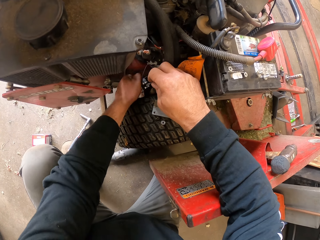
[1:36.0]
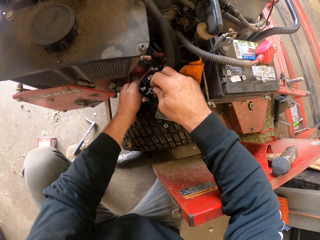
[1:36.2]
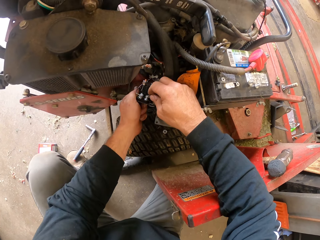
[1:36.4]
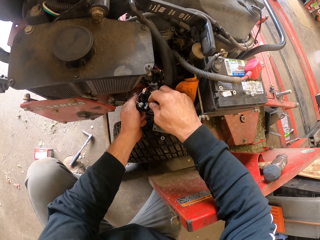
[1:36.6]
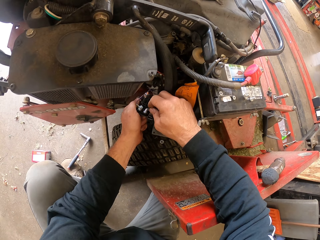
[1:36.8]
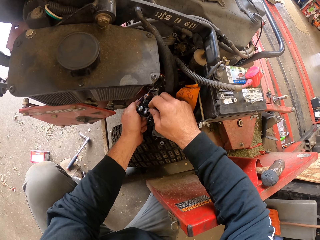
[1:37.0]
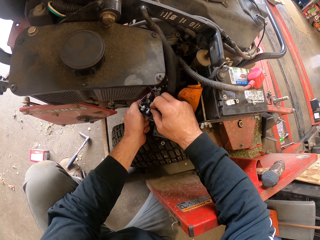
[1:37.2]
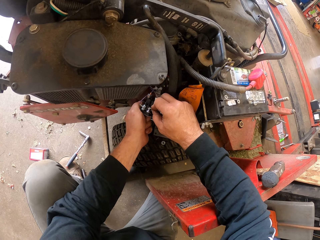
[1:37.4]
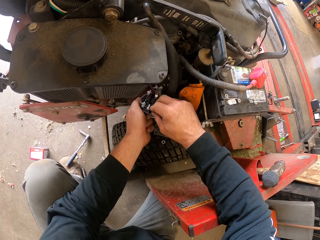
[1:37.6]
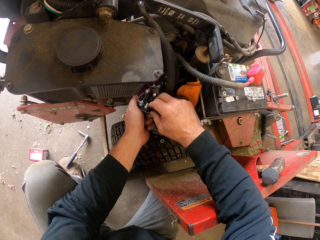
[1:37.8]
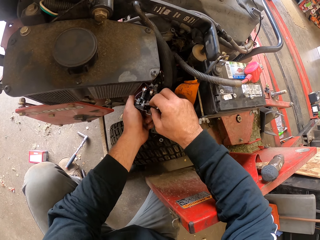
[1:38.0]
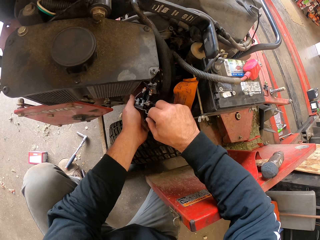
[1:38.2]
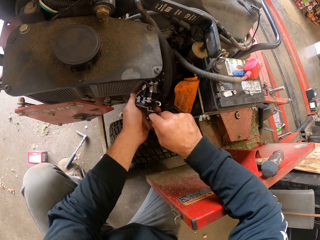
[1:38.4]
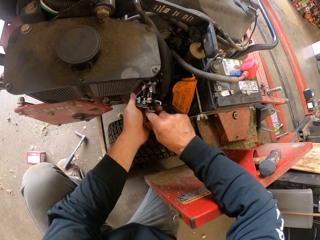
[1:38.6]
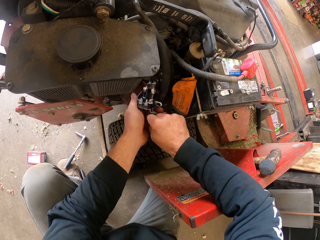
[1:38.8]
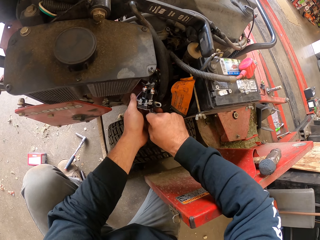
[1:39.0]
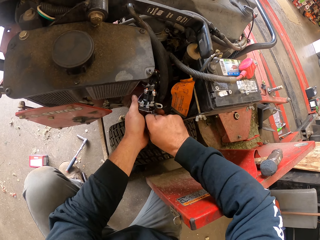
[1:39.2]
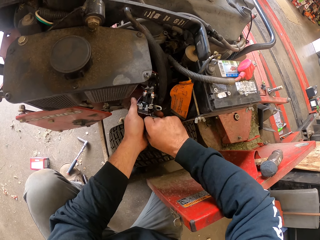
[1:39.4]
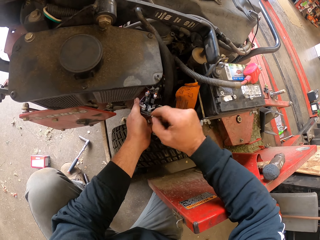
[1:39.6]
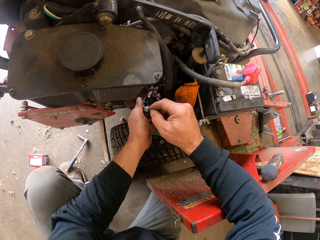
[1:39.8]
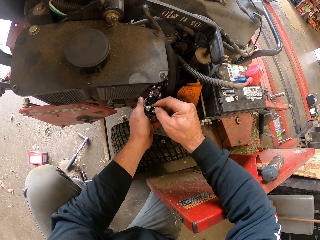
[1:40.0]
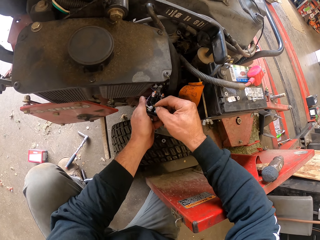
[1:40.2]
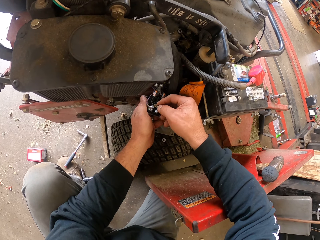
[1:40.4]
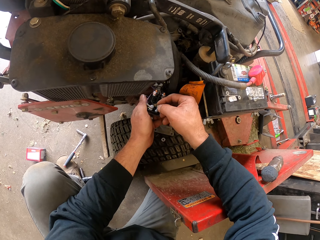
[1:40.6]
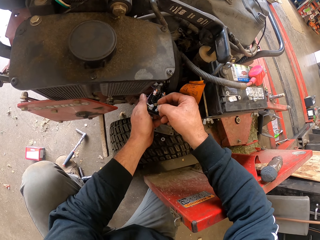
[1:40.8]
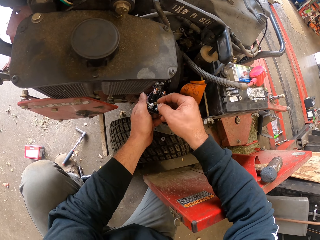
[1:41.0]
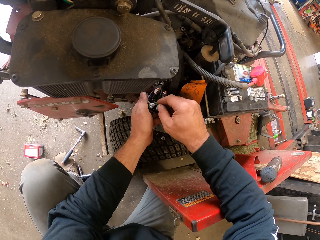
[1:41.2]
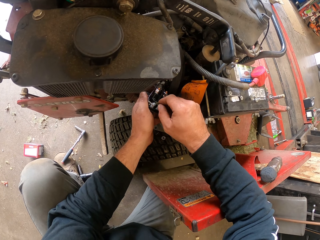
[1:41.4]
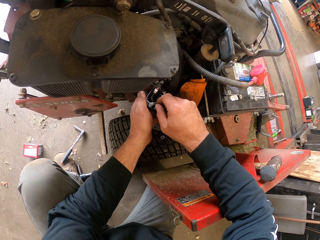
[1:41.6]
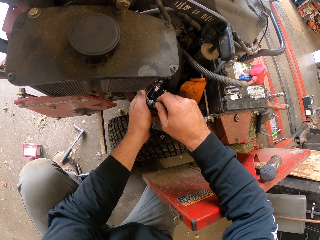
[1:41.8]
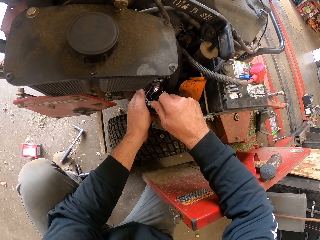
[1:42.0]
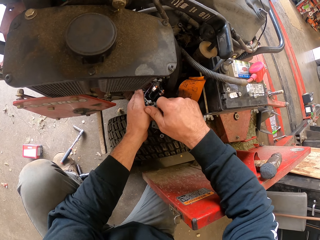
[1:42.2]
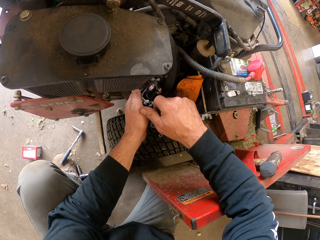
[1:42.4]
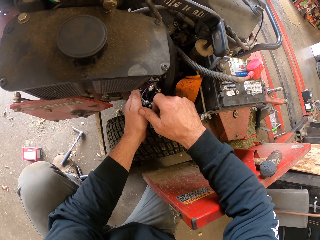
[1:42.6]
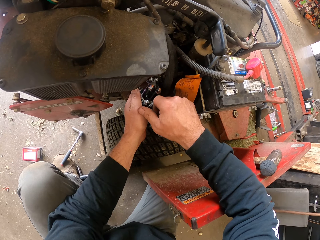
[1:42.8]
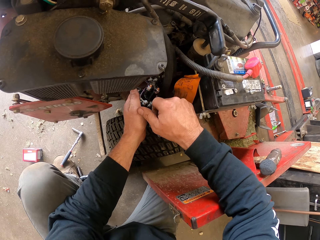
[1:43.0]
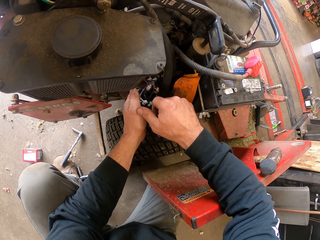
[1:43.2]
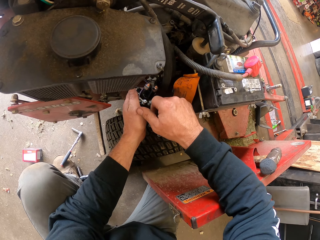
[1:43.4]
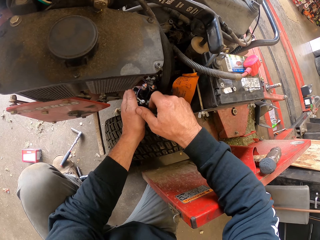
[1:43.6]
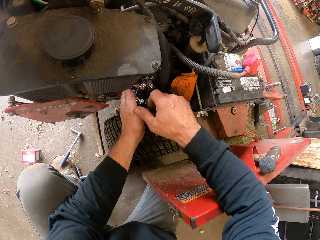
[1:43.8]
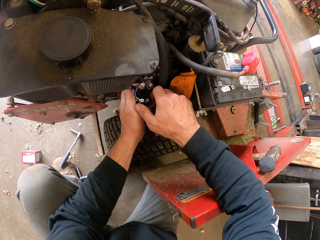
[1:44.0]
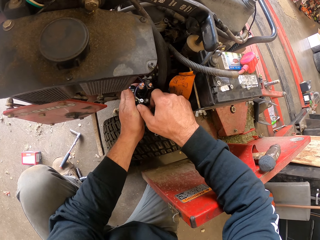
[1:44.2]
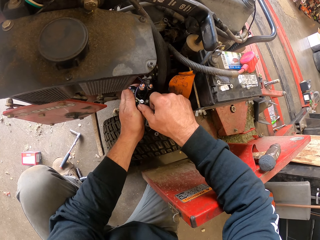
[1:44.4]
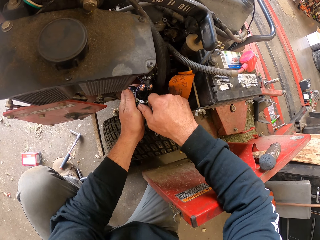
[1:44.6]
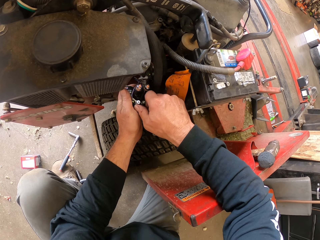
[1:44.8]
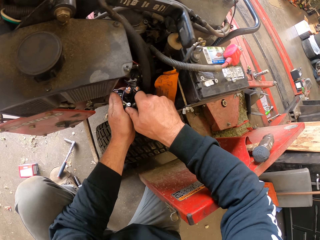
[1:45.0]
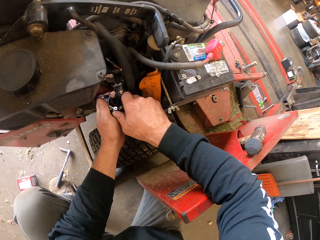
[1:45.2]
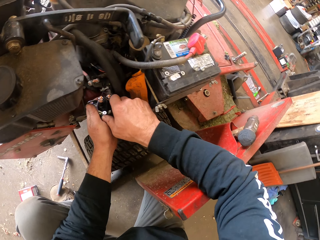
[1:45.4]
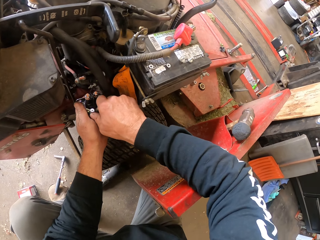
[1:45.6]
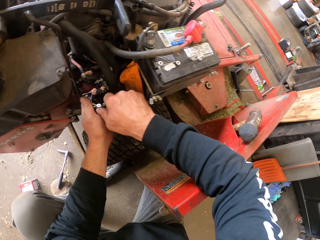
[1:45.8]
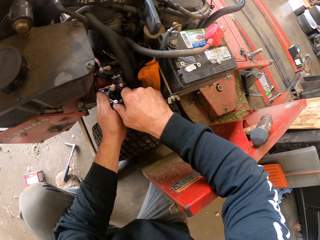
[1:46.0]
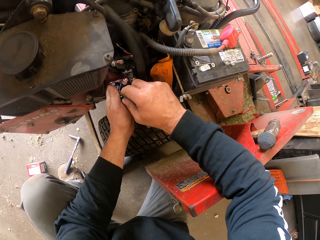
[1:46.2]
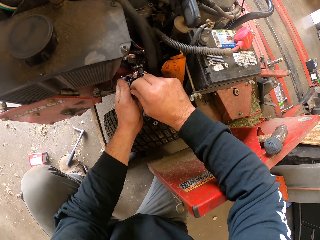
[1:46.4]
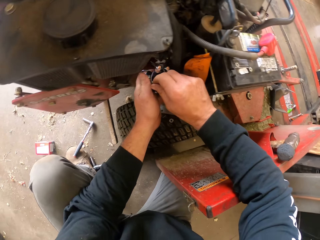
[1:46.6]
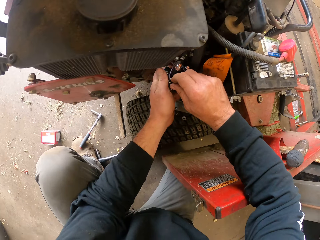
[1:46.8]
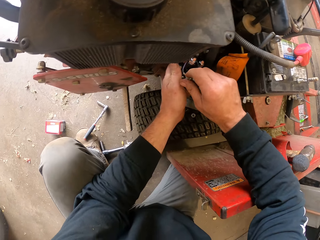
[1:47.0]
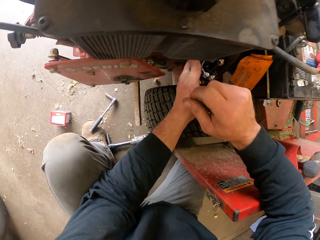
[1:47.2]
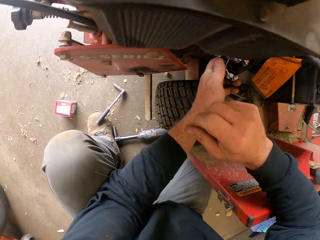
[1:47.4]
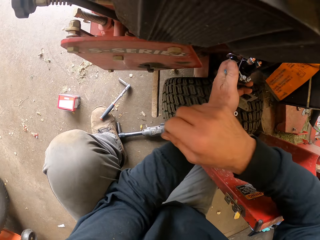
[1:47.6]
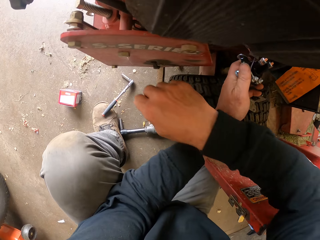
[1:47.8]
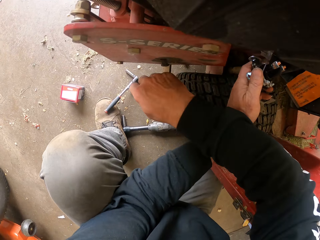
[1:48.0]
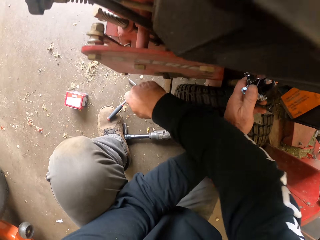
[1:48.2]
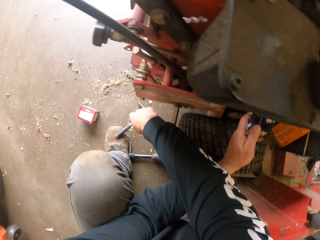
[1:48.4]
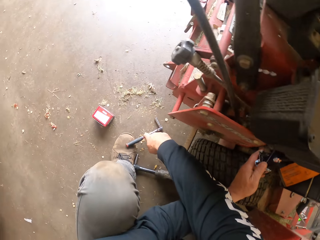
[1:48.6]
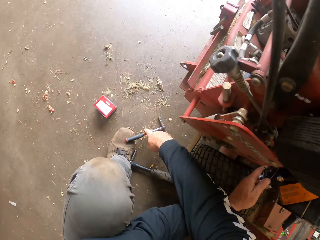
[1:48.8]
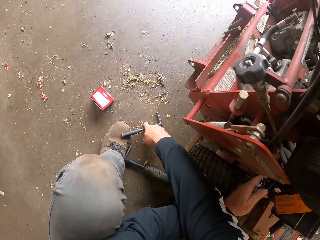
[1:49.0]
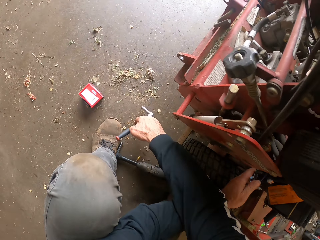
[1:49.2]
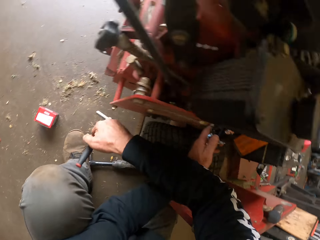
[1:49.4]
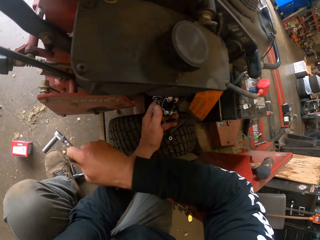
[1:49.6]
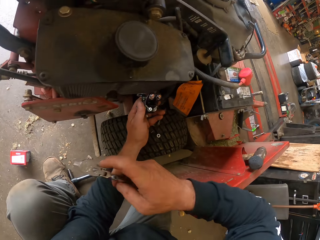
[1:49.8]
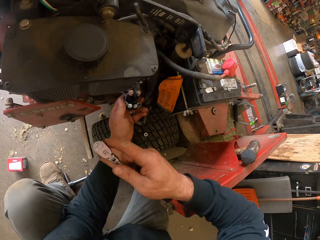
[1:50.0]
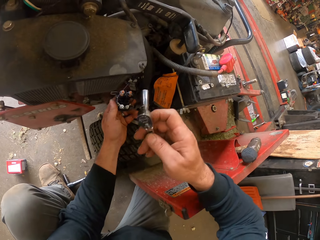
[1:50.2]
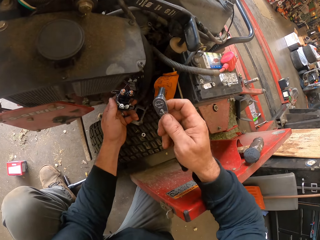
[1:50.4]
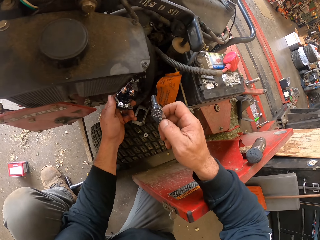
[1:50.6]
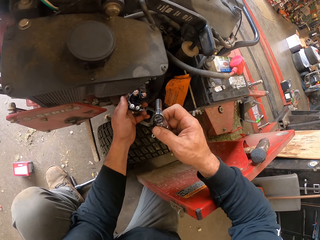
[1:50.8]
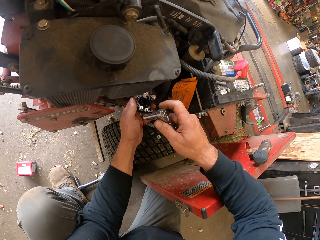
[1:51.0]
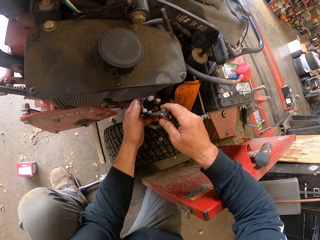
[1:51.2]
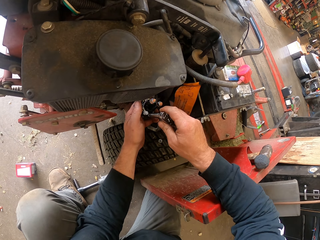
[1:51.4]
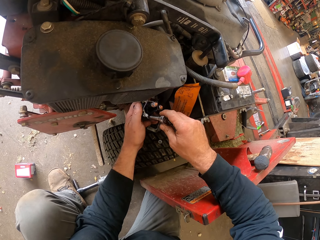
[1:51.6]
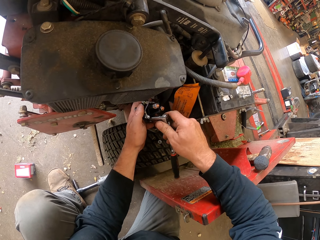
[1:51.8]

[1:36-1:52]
The camera wearer picks something. They fix something. They carry the ratchet socket wrench from the ground.

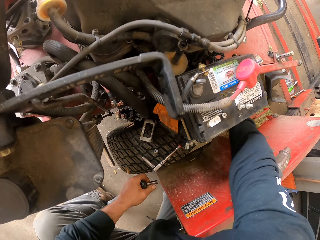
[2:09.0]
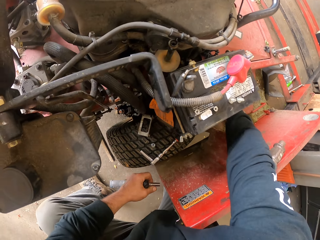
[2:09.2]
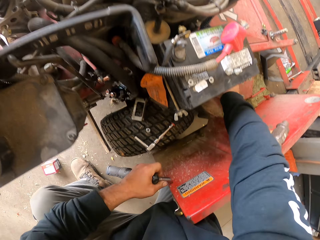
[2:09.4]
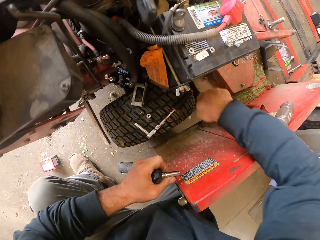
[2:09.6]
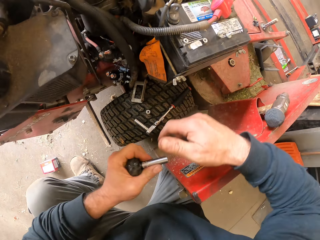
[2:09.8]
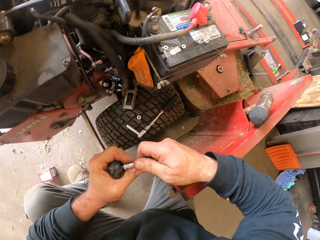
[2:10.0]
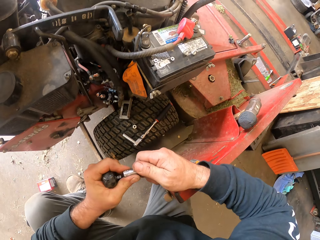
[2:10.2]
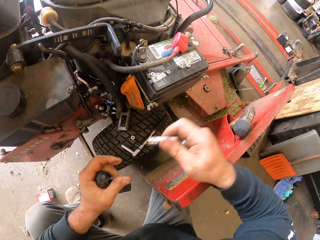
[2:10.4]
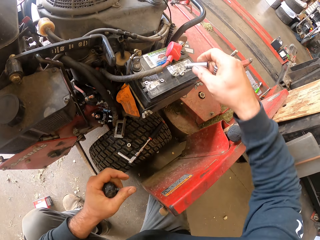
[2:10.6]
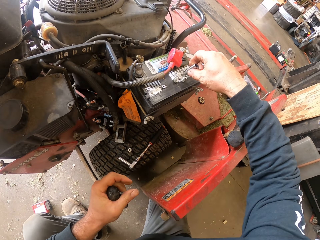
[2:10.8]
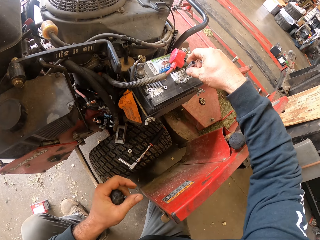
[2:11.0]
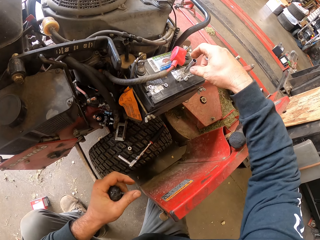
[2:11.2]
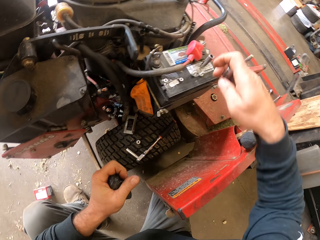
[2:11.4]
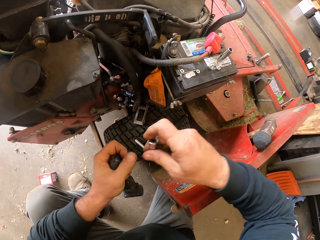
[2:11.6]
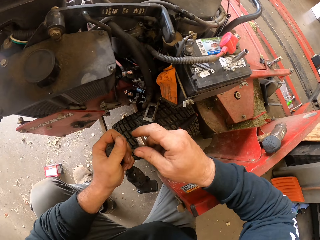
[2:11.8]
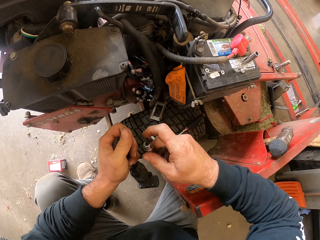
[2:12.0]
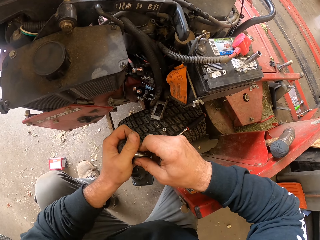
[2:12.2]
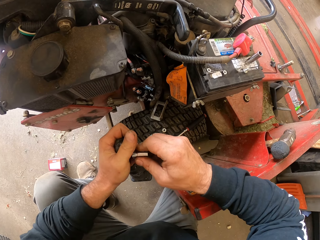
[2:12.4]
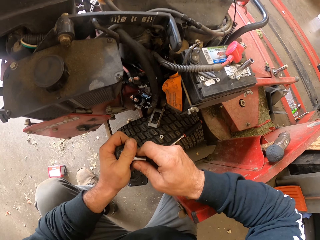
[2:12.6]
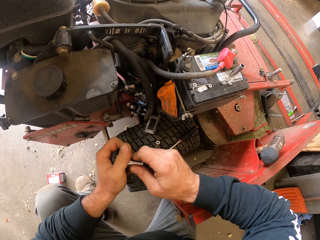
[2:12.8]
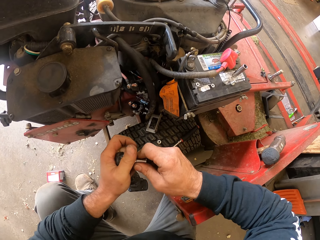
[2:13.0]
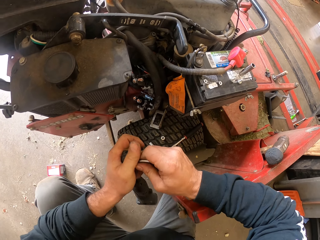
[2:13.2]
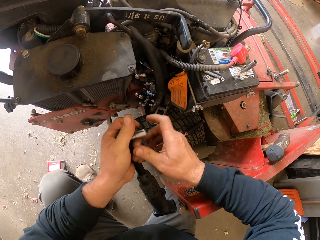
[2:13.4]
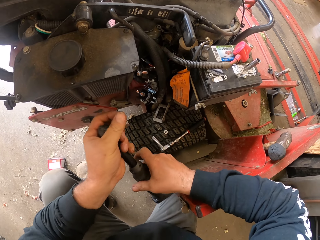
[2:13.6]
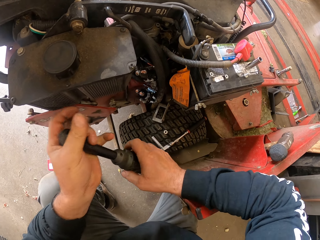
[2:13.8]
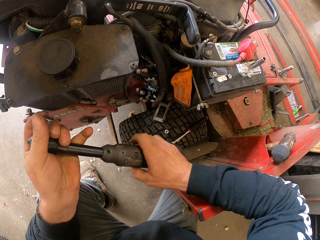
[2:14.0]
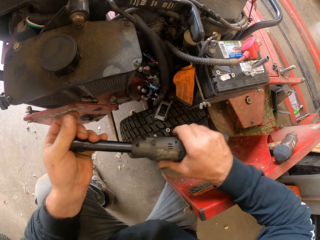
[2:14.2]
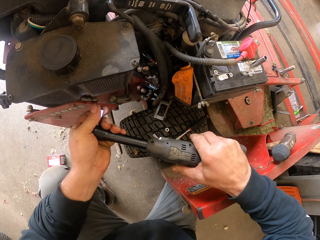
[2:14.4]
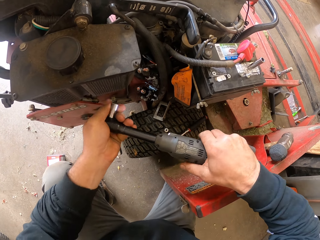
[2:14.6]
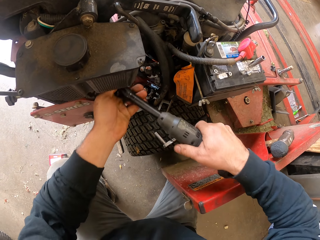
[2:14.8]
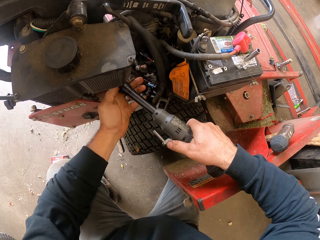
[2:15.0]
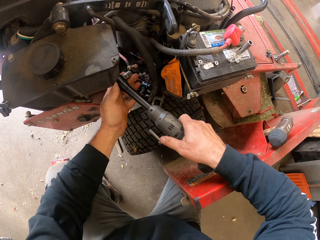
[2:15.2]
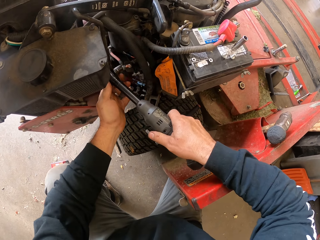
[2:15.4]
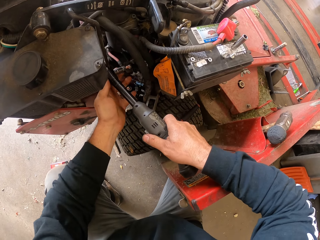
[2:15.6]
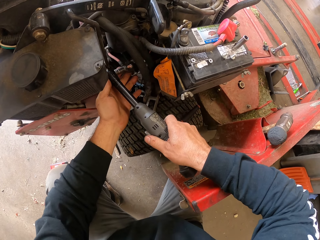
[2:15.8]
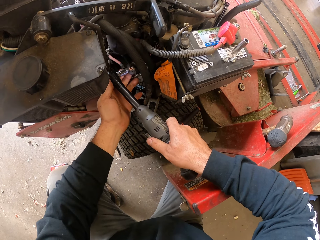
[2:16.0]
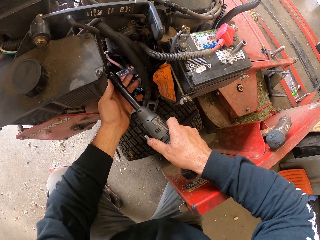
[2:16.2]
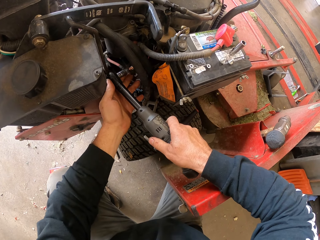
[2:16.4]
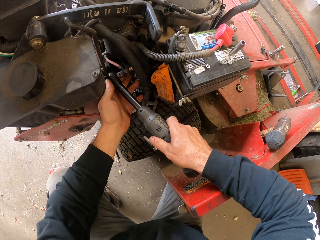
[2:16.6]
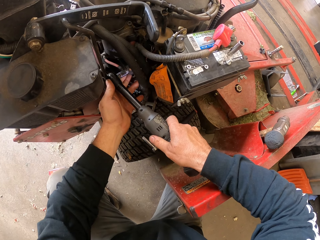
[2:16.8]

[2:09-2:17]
The camera wearer picks a flank socket. They put the flank socket on the lawn mower. They fix the flank socket on the ratchet handle.
